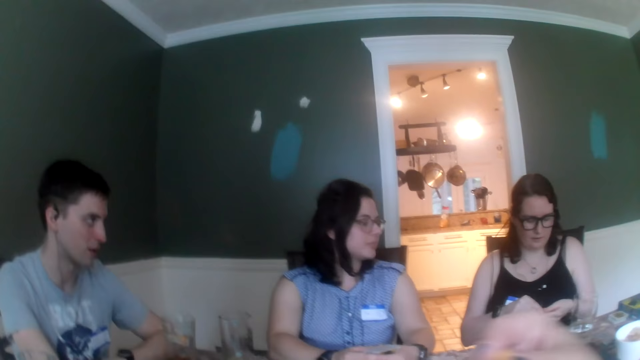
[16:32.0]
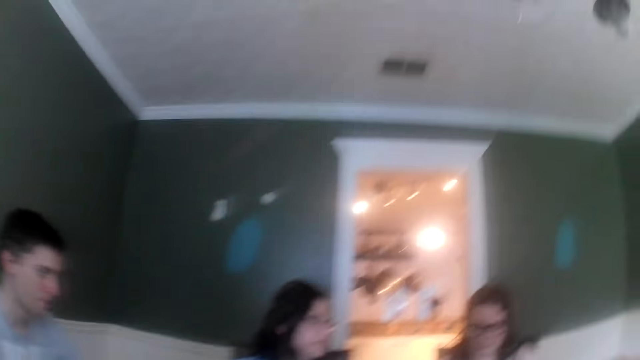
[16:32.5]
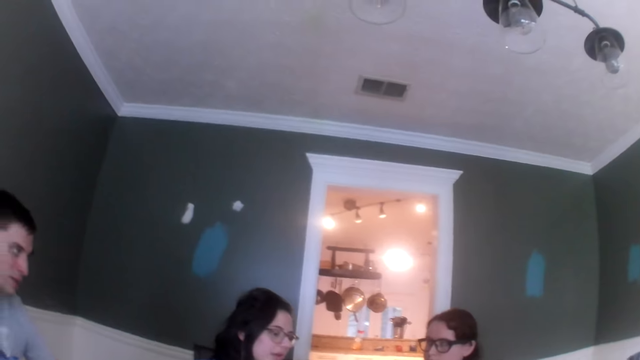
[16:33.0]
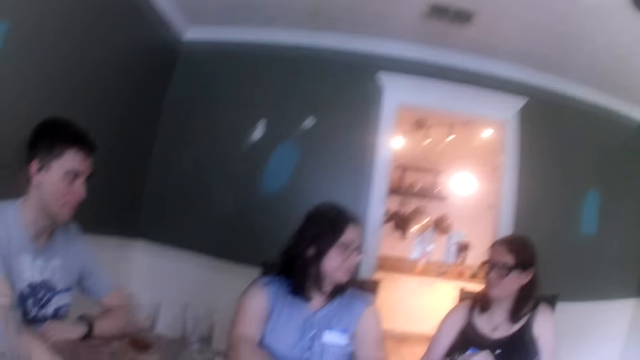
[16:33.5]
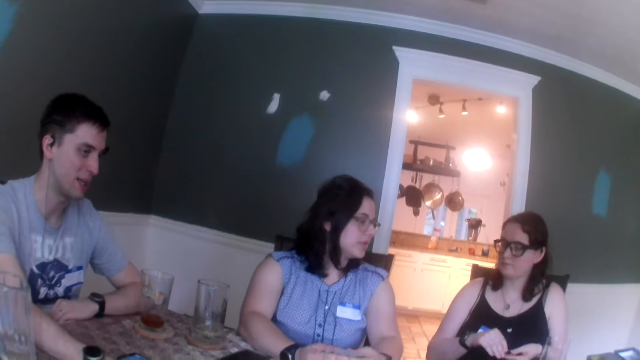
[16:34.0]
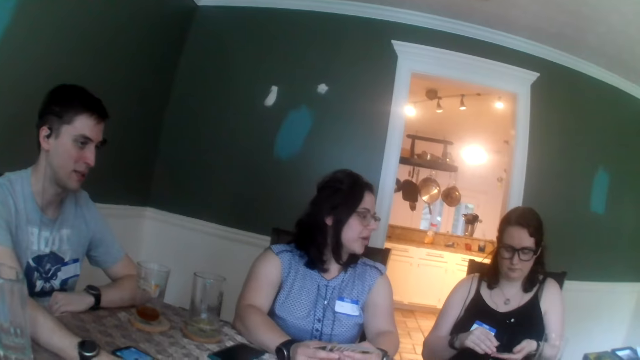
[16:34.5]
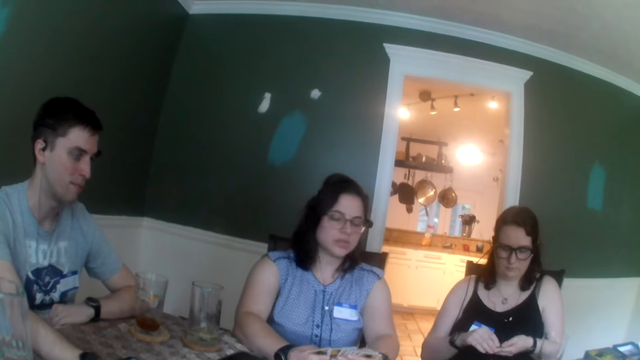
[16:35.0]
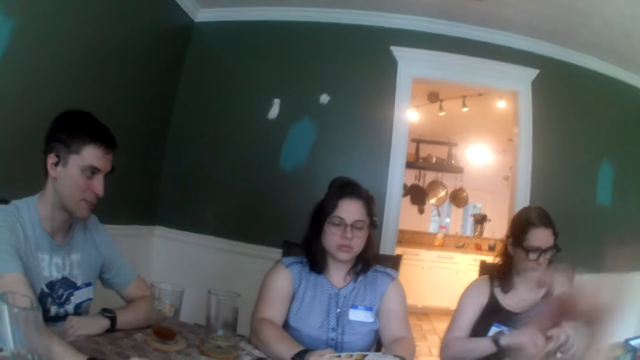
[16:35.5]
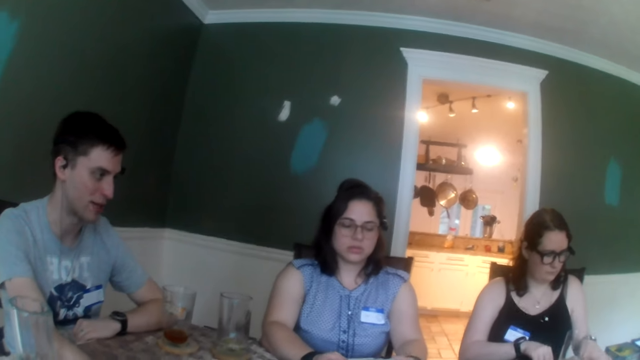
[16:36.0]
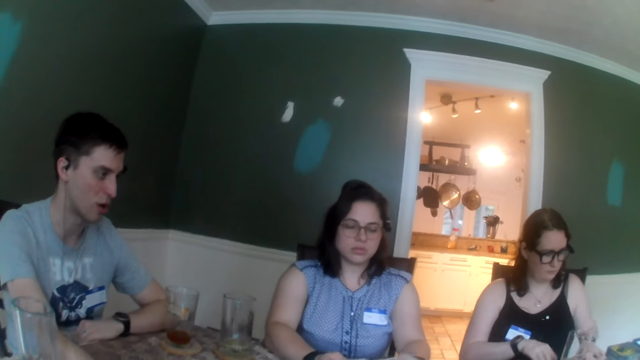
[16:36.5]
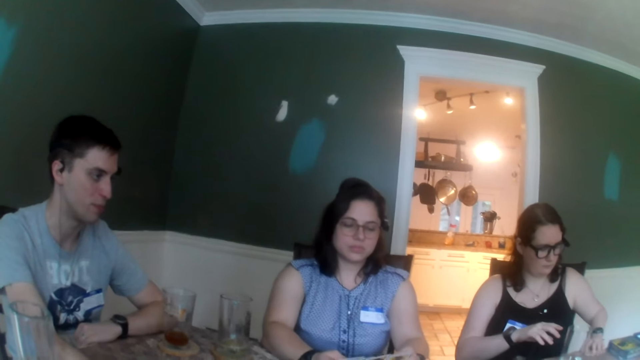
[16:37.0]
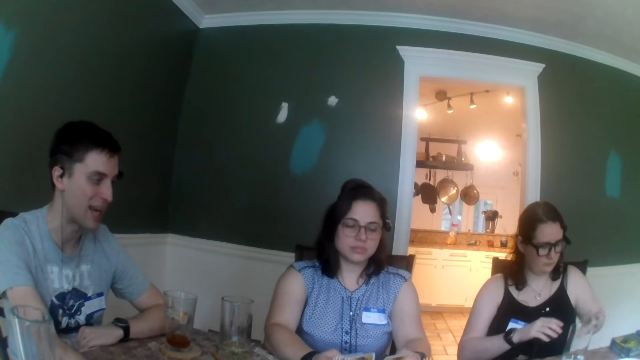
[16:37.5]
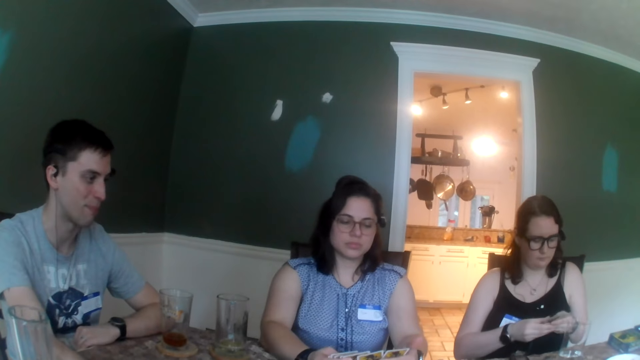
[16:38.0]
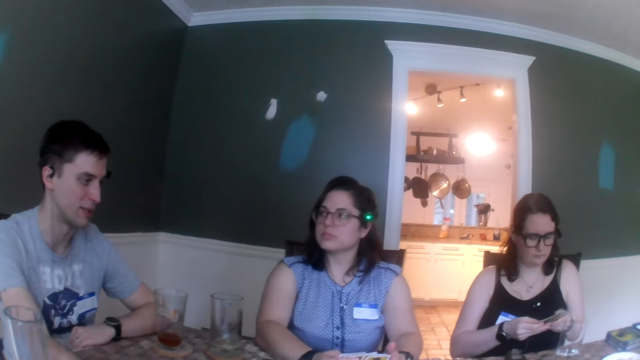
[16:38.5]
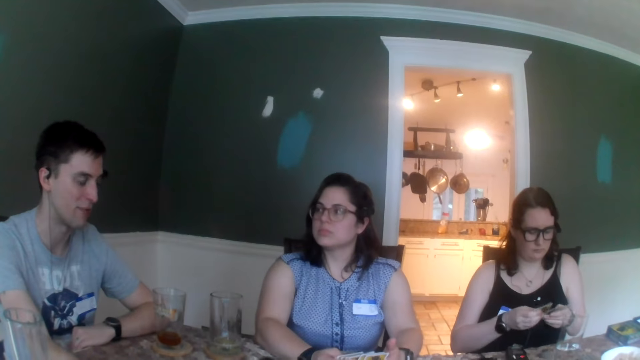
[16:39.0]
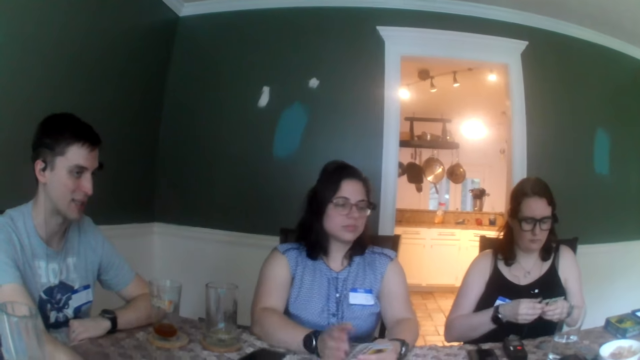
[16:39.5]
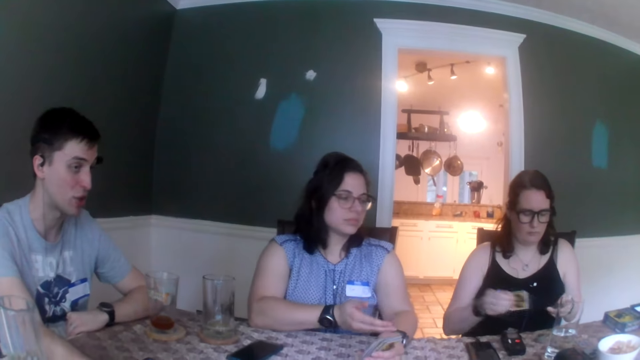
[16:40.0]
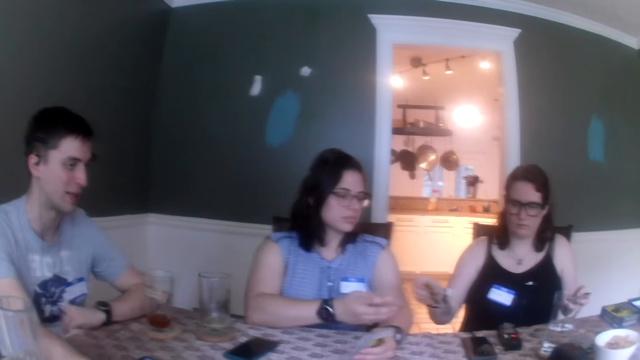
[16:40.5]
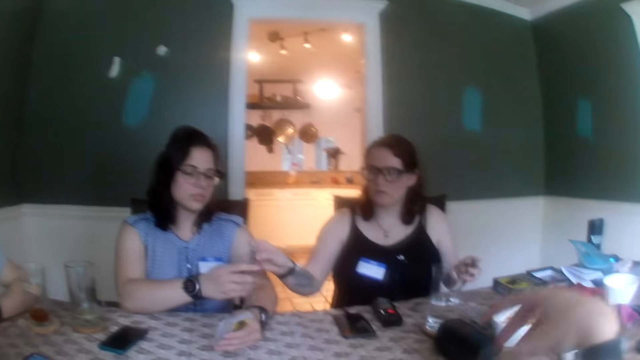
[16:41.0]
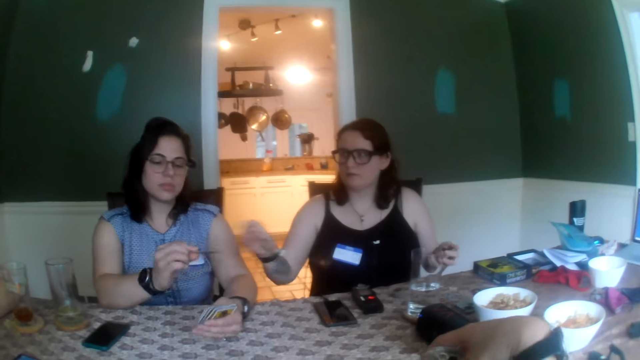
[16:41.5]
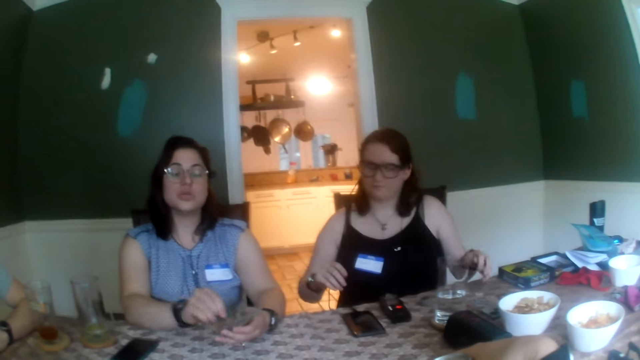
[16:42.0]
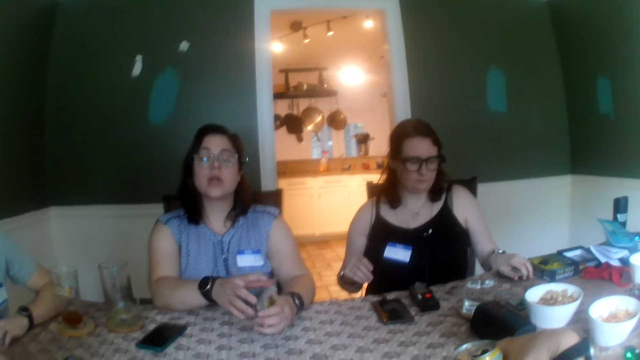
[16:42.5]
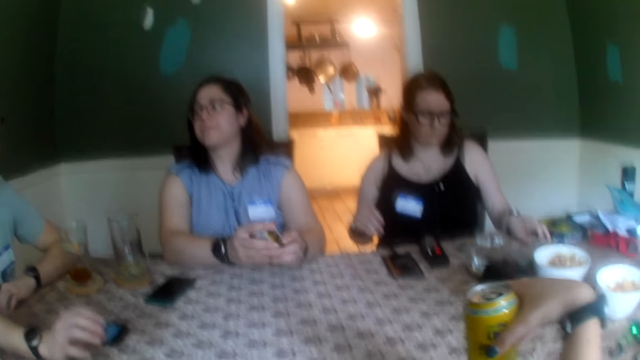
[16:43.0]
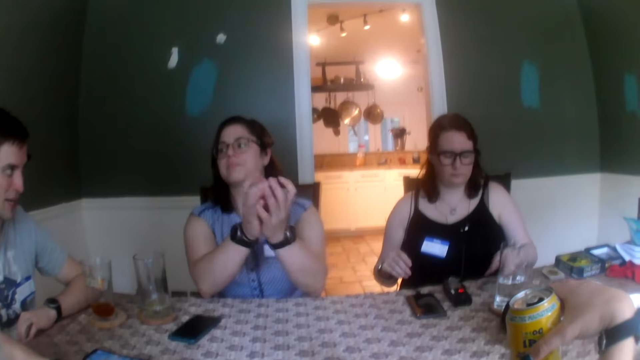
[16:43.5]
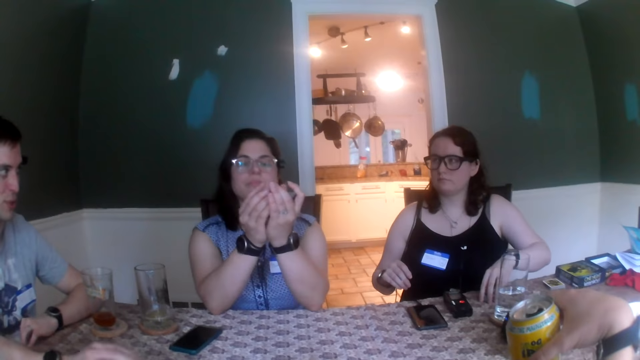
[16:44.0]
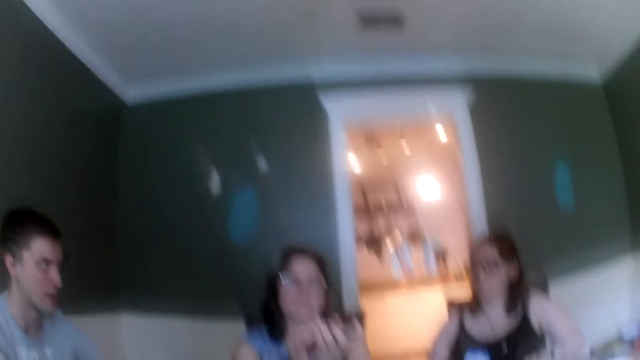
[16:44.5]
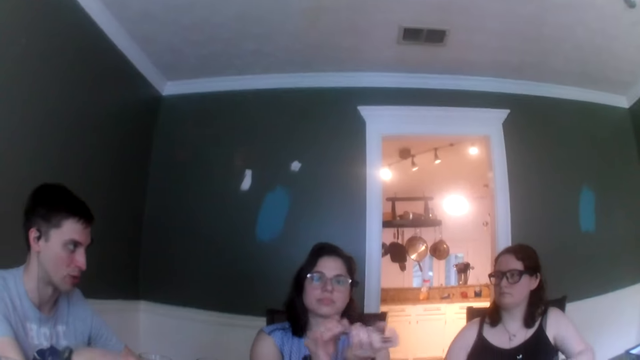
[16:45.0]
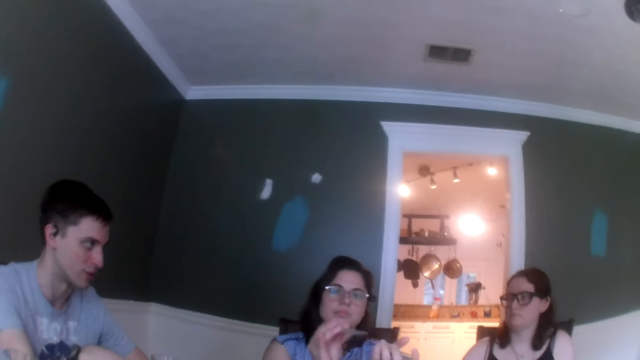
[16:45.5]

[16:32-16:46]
A woman holds the stack of poker chips with her right hand. Another woman shuffles the deck of cards with her hands. The first woman drops the stack of poker chips on the table with her right hand and picks up cards from the table with her left hand. The camera wearer looks around. The first woman shuffles the cards in her left hand with her right hand. The first woman picks a card with her right hand from the cards in her left hand. She gives the card to the other woman with her left hand. The other woman collects the card from the first woman with her right hand. The camera wearer holds the can of beer on the table with her right hand. The other woman adds the card to the deck of cards in her left hand with her right hand, and holds the deck of cards with her hands. The camera wearer picks up the can of beer from the table with her right hand. The first woman touches the phone on the table with her left hand. The first woman holds the stack of poker chips on the table with her left hand. The other woman shuffles the deck of cards in her left hand with her right hand. A man dialogues with the other woman.

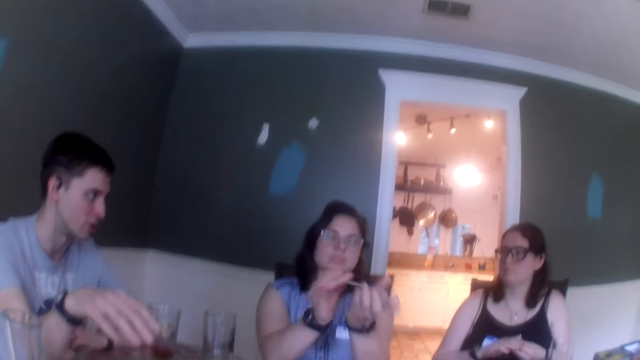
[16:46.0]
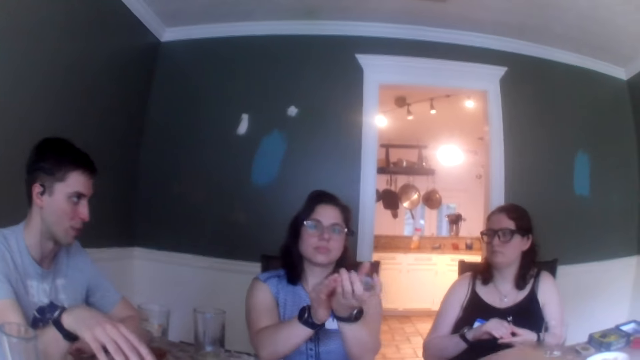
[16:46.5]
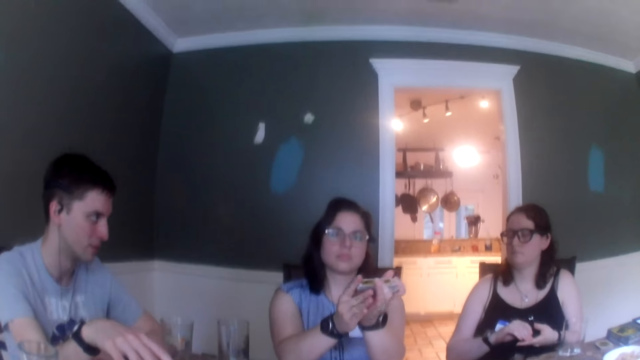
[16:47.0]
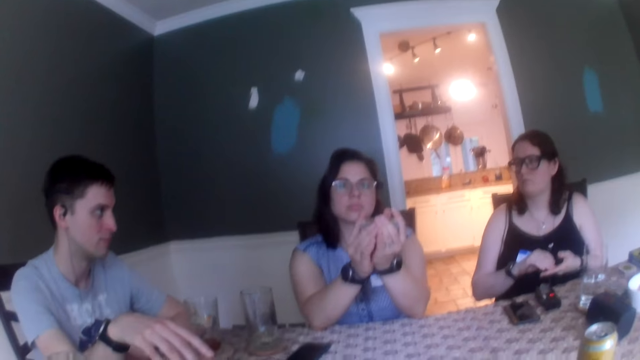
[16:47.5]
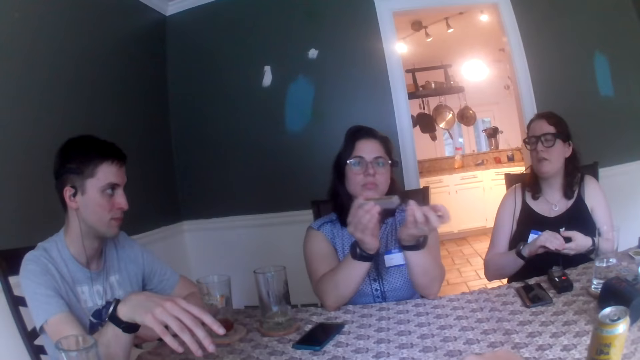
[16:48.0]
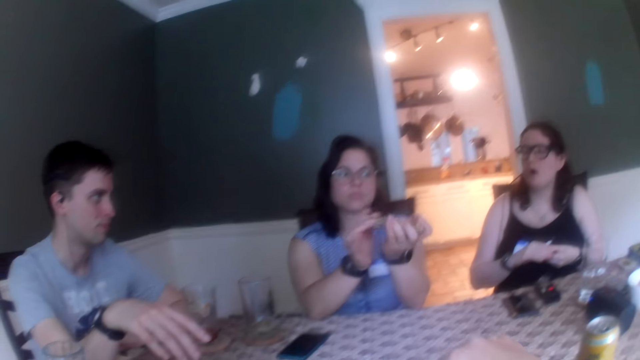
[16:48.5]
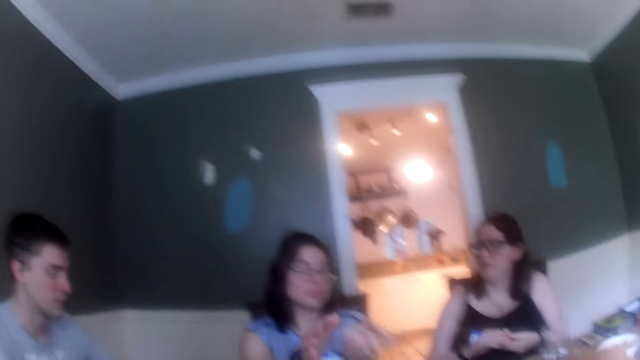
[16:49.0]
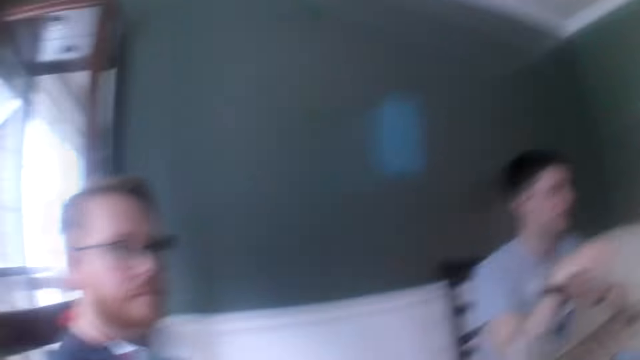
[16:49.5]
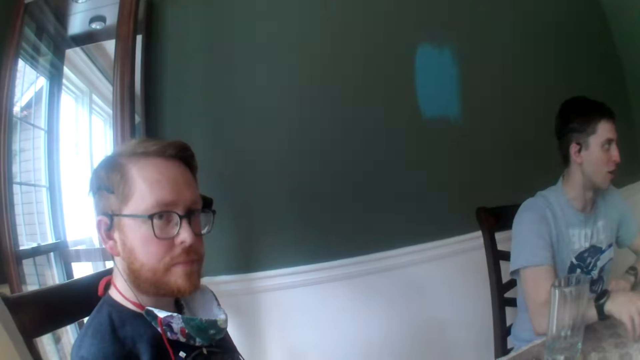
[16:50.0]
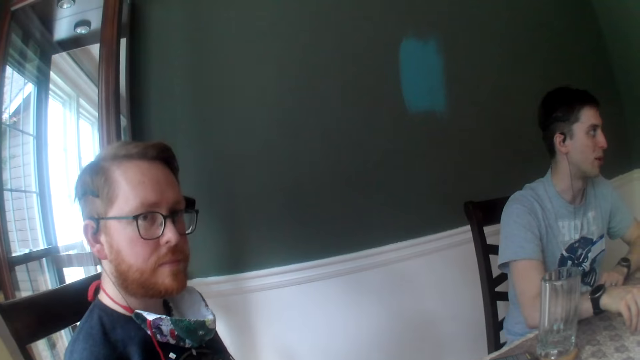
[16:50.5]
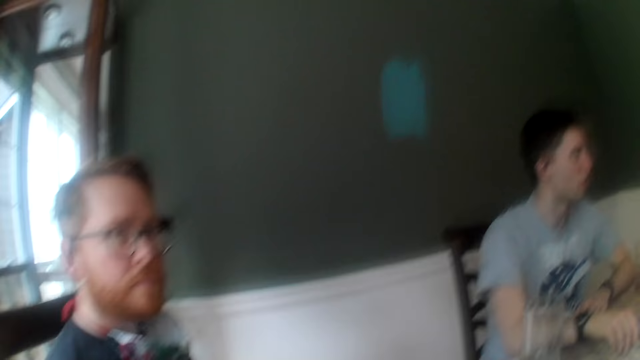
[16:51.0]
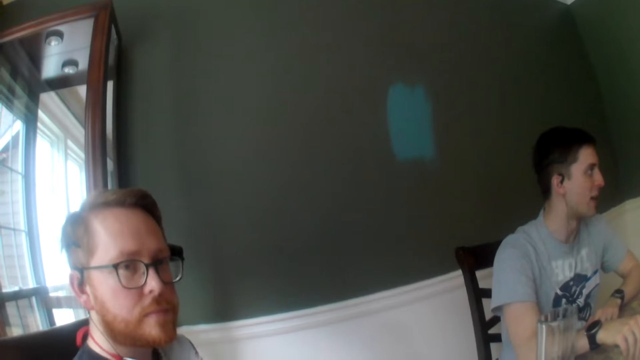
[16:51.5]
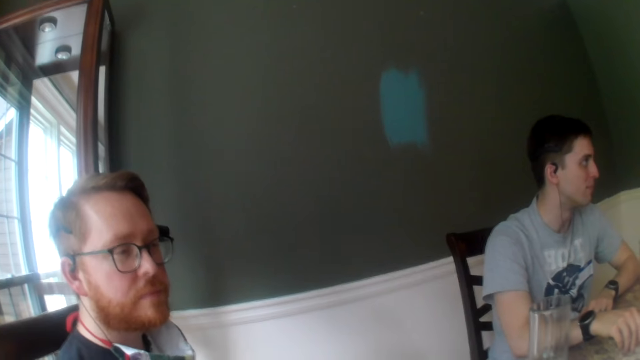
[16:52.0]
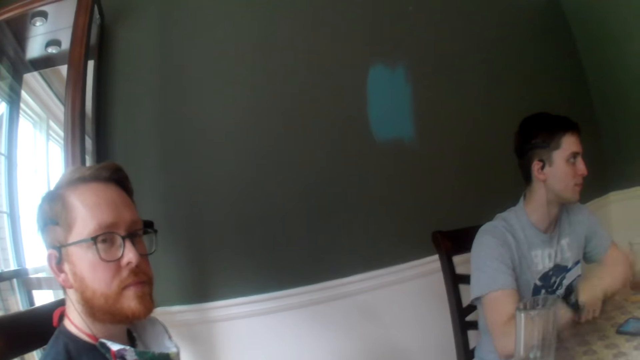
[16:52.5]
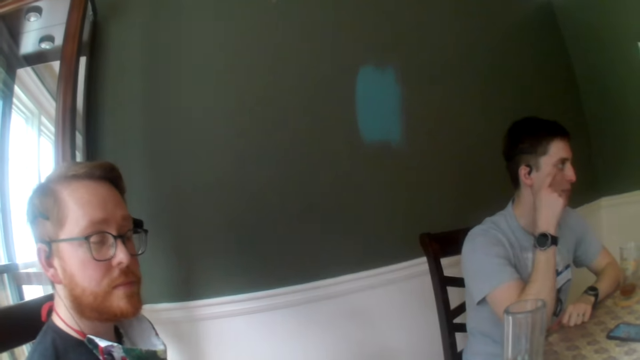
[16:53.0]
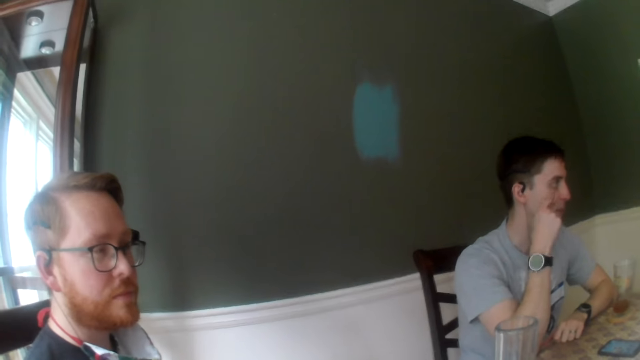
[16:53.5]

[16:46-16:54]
A woman toys with the stack of poker chips with her hands. The camera wearer dialogues with a woman. They dialogue with a man. Another man touches his face with his right hand.
